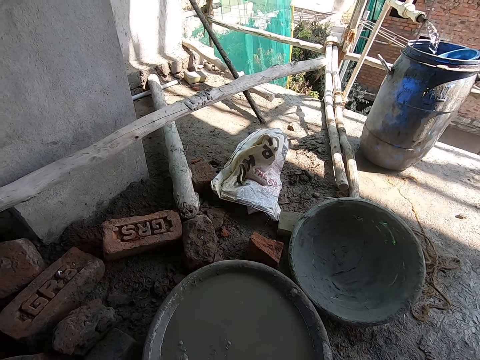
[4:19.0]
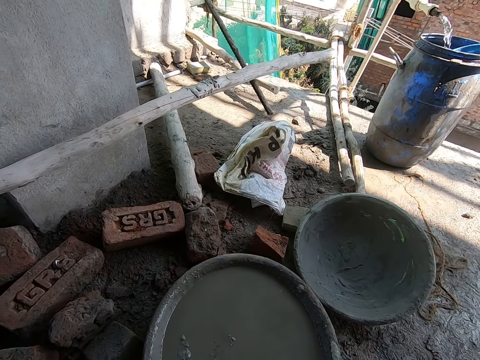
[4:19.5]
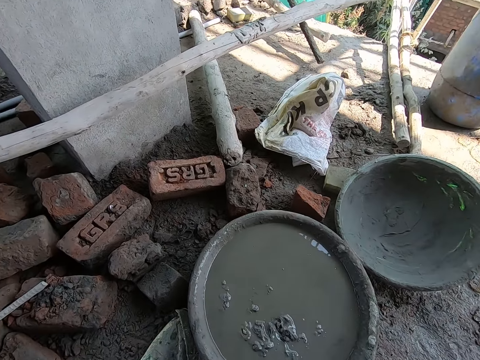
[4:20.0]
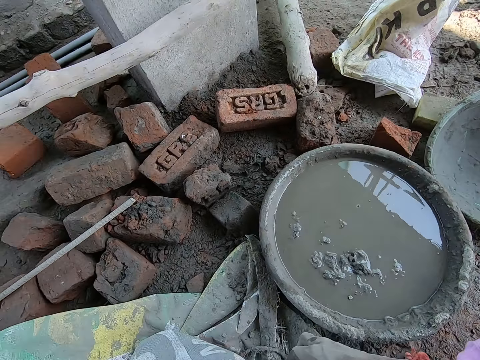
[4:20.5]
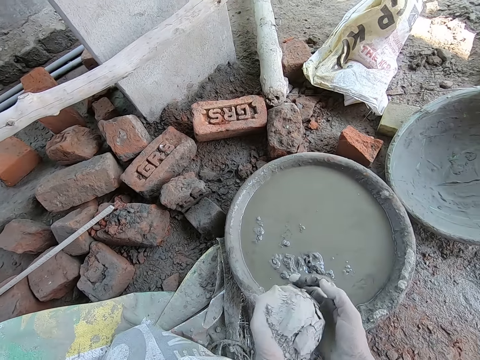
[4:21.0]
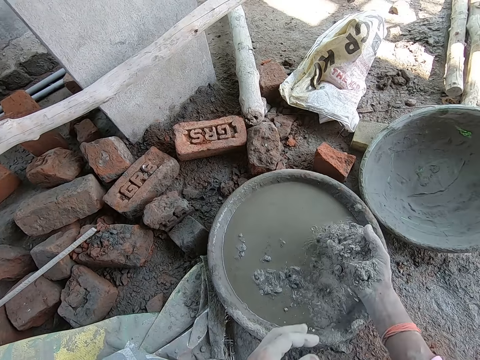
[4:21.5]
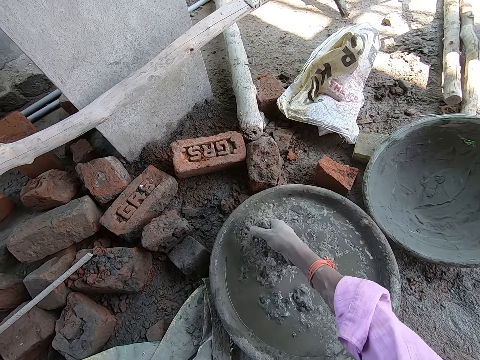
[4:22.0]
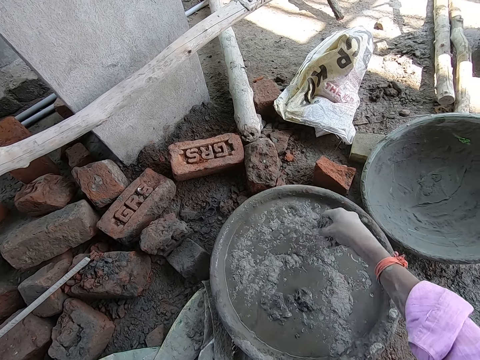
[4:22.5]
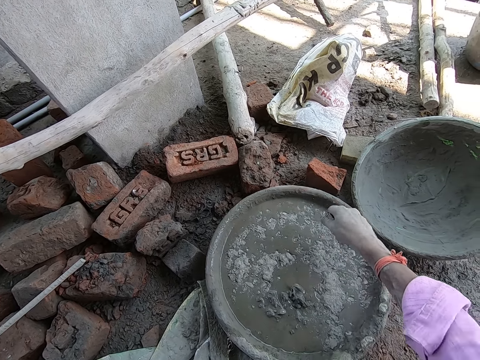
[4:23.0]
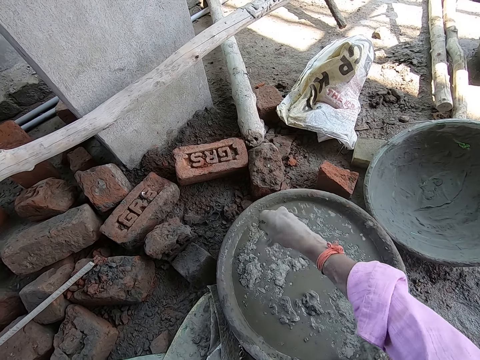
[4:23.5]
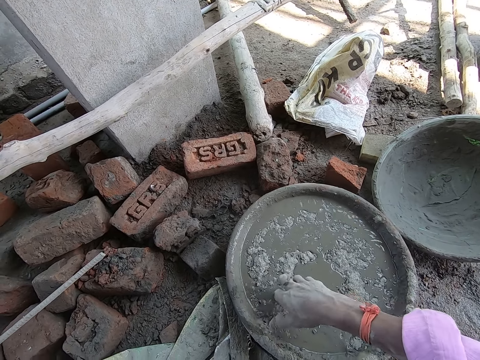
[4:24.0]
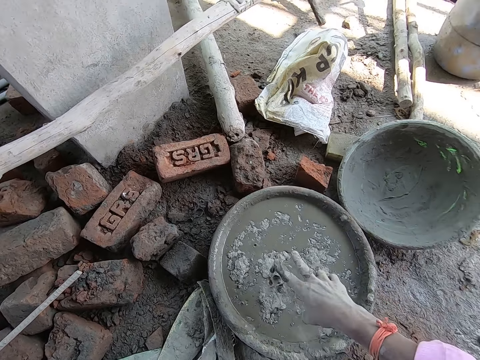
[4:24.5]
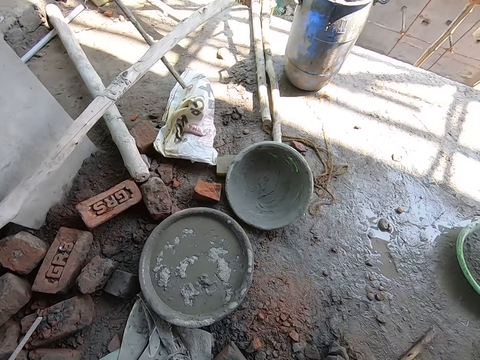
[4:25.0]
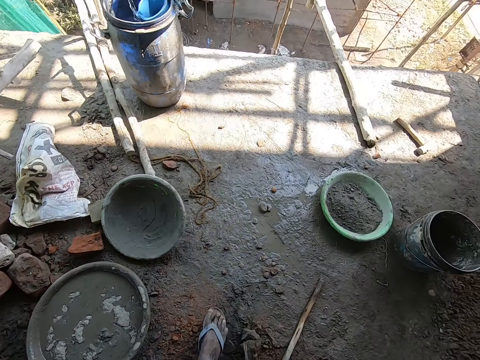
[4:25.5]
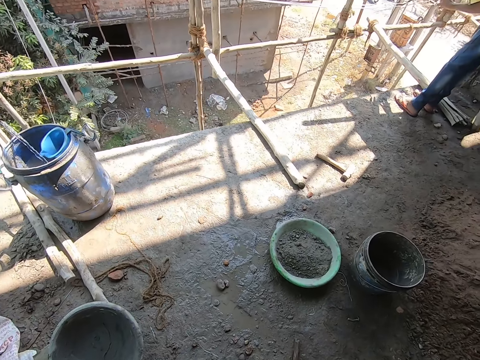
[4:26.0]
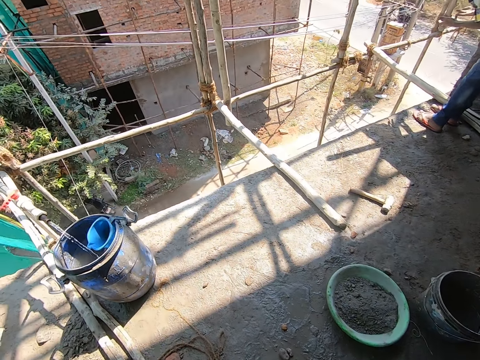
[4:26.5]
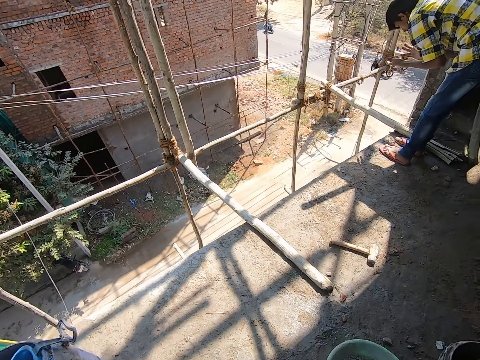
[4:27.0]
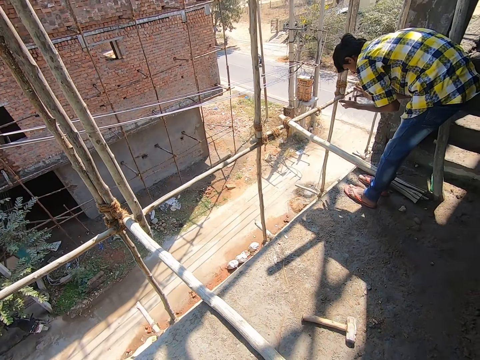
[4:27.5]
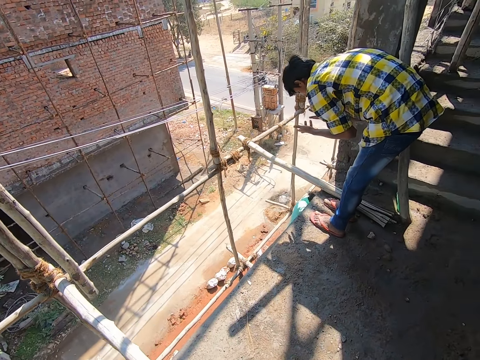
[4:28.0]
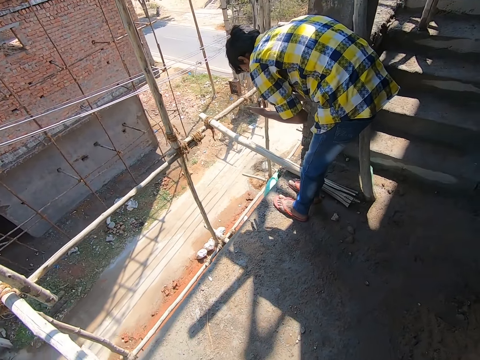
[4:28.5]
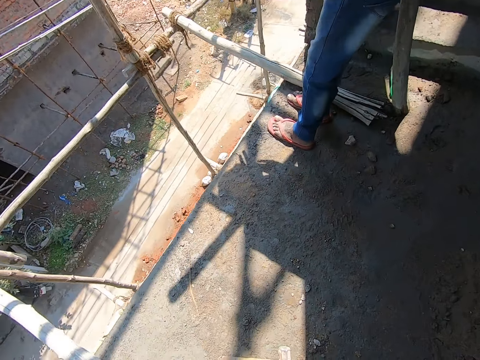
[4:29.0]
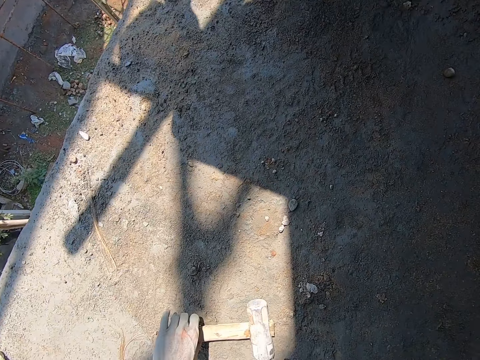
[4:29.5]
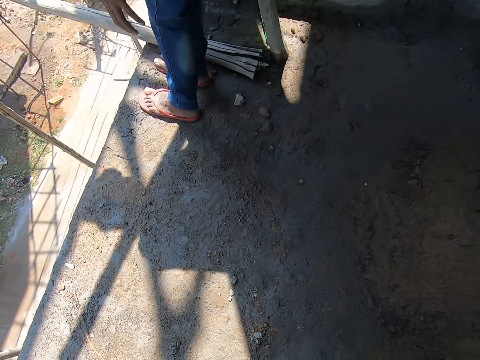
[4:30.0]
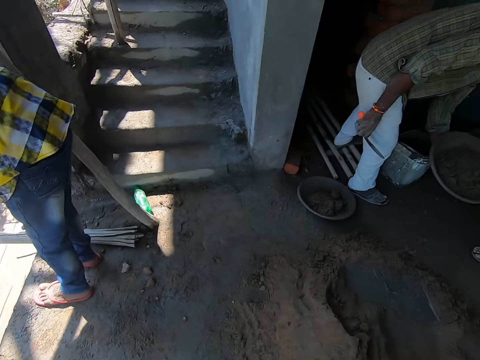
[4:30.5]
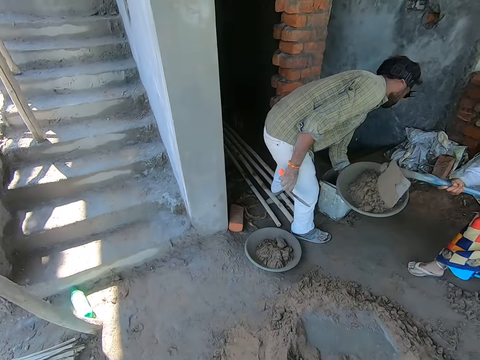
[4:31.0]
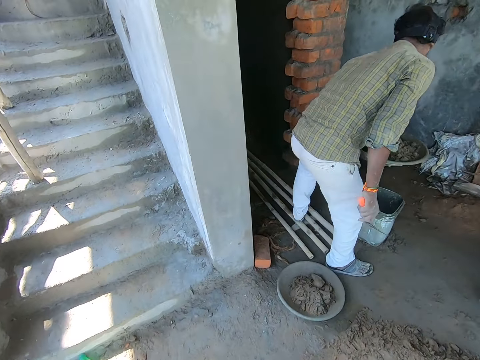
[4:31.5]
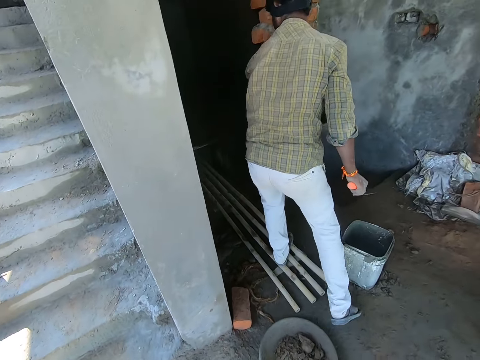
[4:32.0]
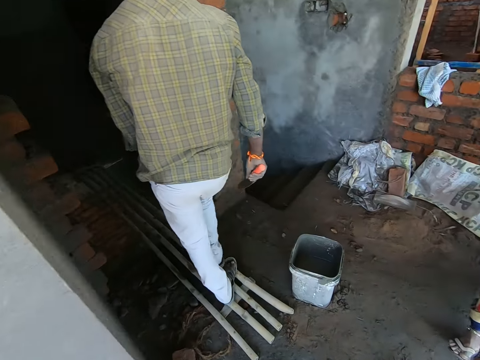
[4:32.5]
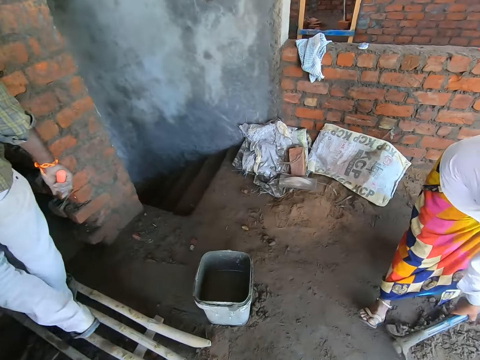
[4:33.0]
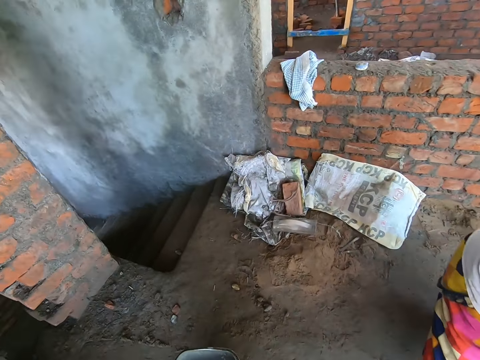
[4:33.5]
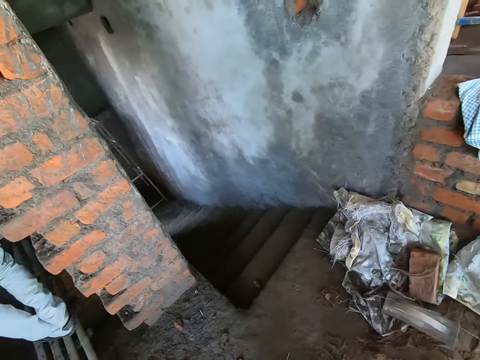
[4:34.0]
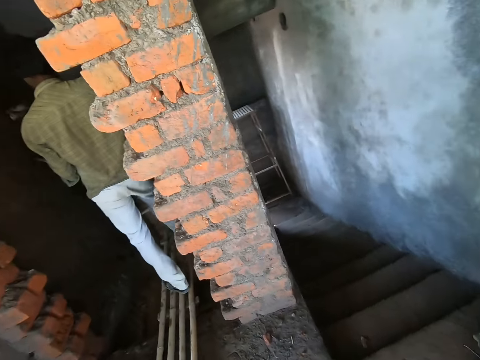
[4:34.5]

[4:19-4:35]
The camera wearer looks around the building. He pours the cement in the bowl on the floor with his right hand. He walks around the building. A man looks around the building. The camera wearer bends down. He picks the hammer from the floor with his left hand. He stands up. A woman pours a cement mix in a bowl in the left hand of another man with a hoe in her hands. The other man picks the cement. The camera wearer walks around the building. The other man walks on the construction bamboo. The woman moves the cement on the floor.

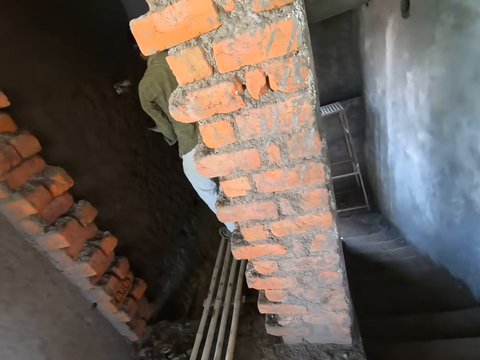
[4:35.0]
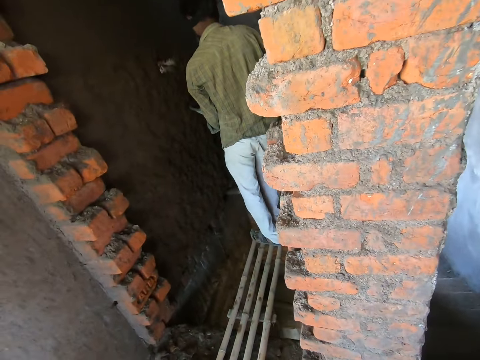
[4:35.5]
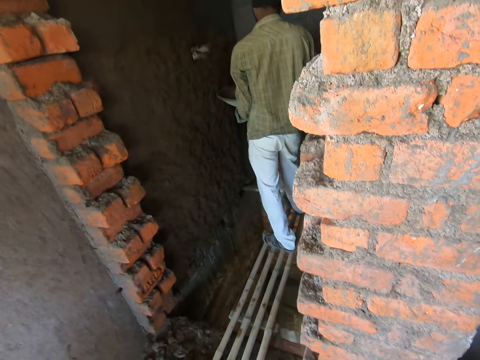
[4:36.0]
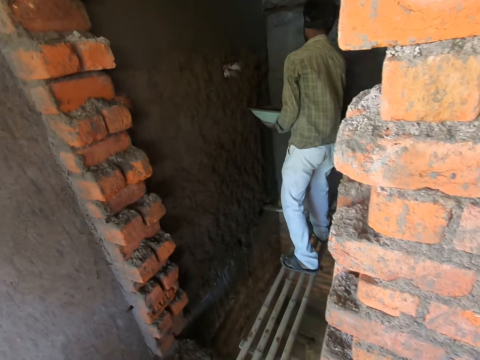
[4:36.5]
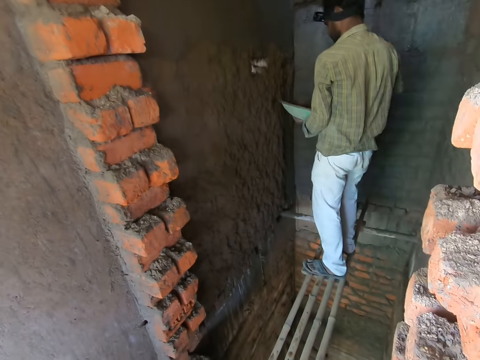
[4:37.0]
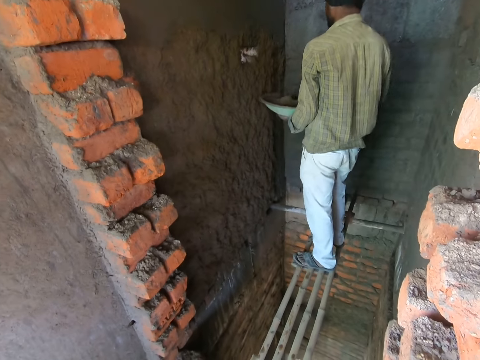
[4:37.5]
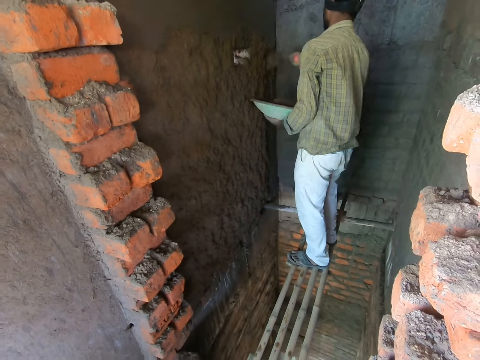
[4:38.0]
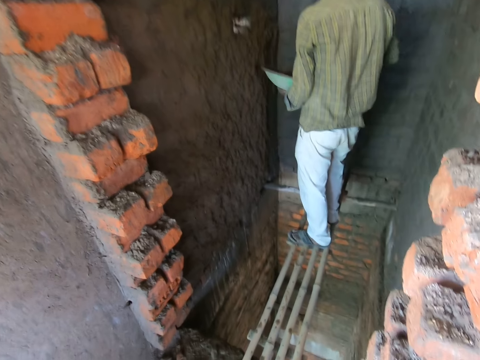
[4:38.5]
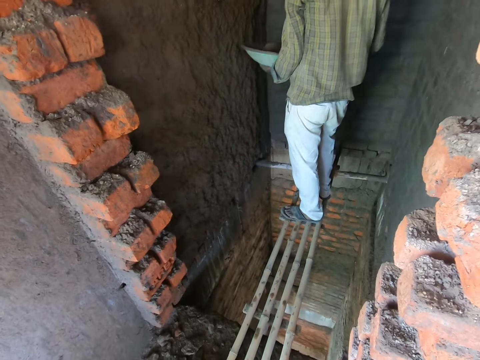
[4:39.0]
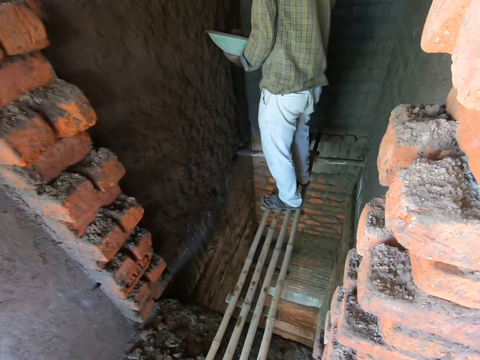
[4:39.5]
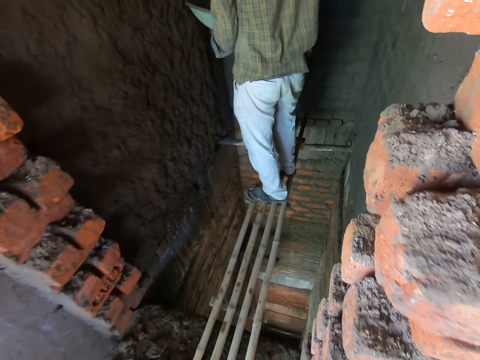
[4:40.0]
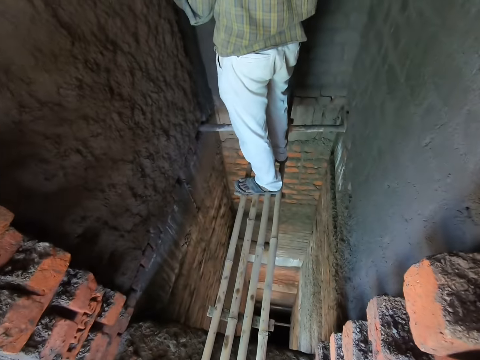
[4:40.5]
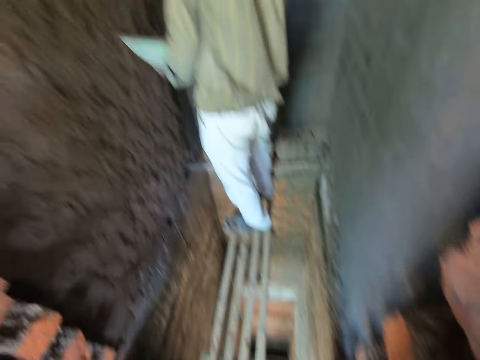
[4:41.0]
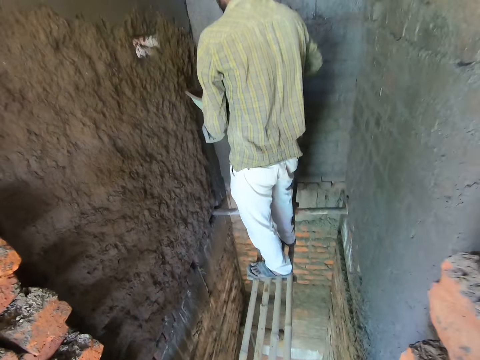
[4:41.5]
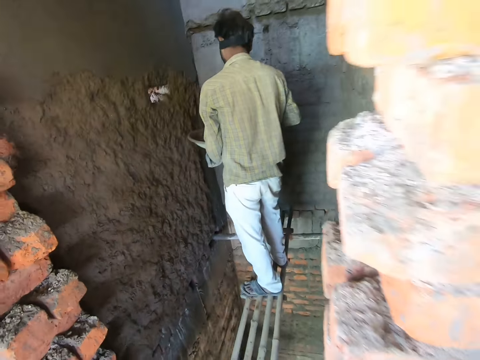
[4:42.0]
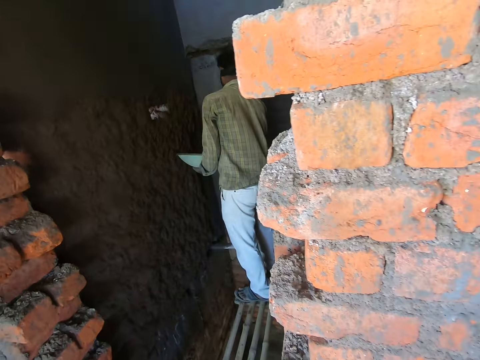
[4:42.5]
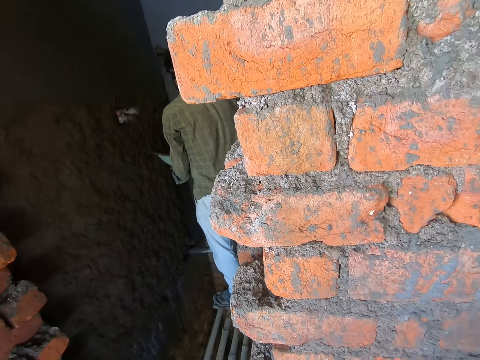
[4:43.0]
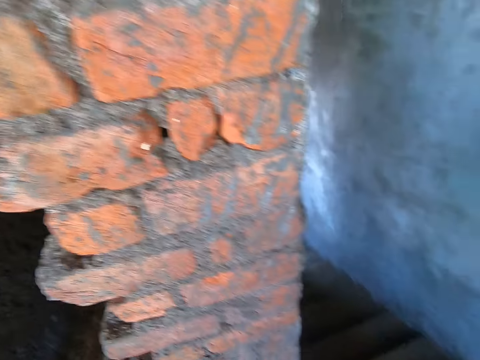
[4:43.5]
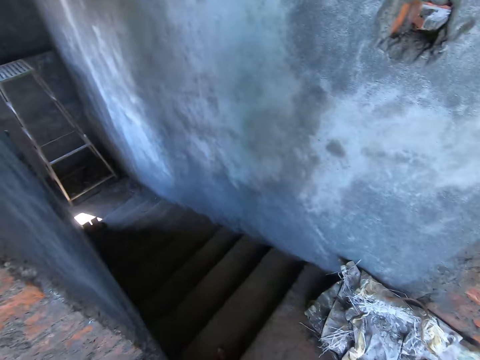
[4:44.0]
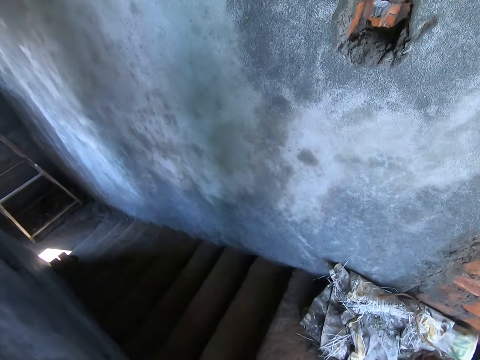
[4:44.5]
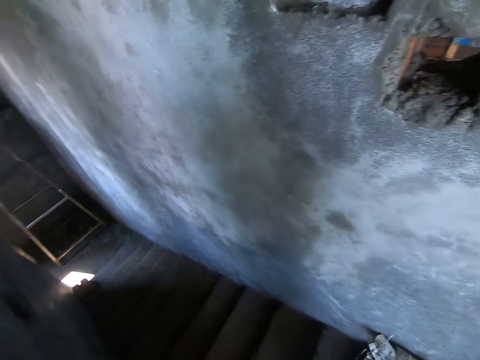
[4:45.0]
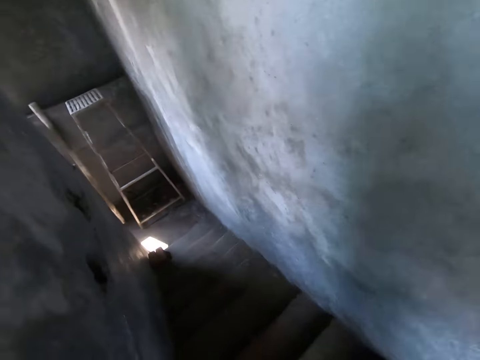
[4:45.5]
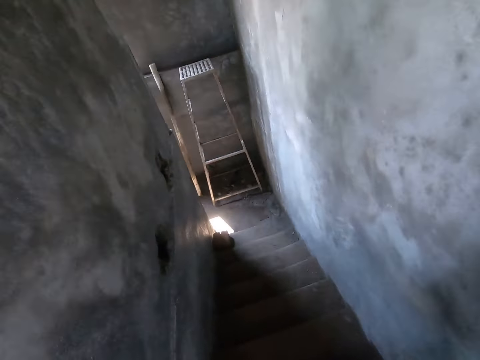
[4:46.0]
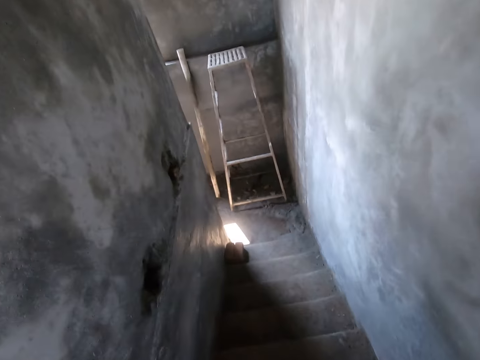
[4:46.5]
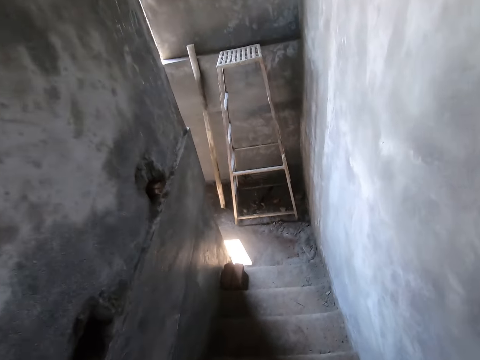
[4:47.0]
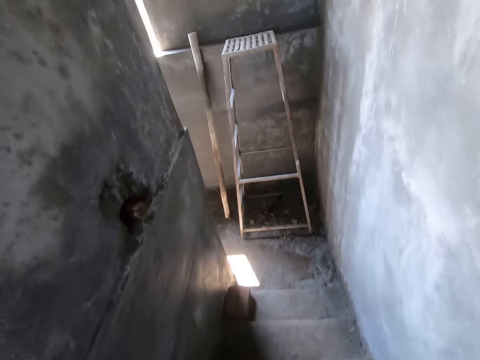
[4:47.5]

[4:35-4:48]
The camera wearer converses with a man. The man pastes the cement mix with a gauging trowel on the wall with his right hand. The man scoops the cement mix in the bowl in his left hand with the gauging trowel in his right hand. The man pastes the cement mix with the gauging trowel on the wall with his right hand. The man scoops the cement mix in the bowl in his left hand with the gauging trowel in his right hand. The man pastes the cement mix with the gauging trowel on the wall with his right hand. The camera wearer converses with the man. The man pastes the cement mix with the gauging trowel on the wall with his right hand. The man scoops the cement mix in the bowl in his left hand with the gauging trowel in his right hand. The man pastes the cement mix on the gauging trowel on the wall with his right hand. The camera wearer descends the staircase.
